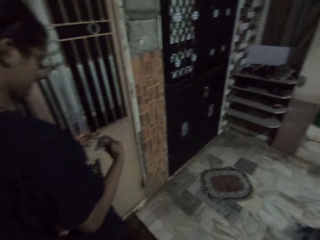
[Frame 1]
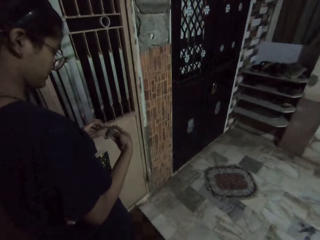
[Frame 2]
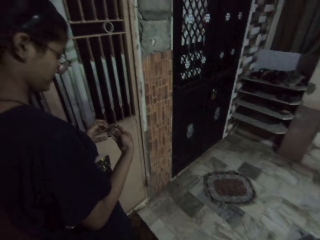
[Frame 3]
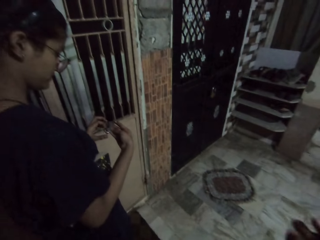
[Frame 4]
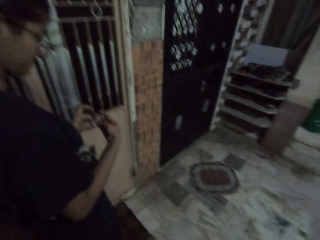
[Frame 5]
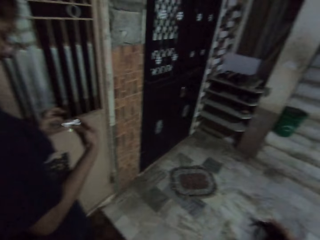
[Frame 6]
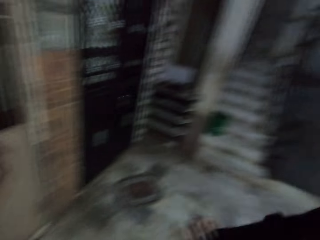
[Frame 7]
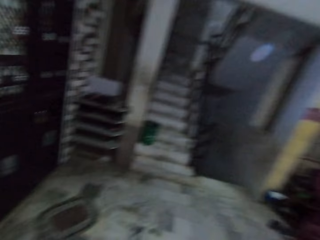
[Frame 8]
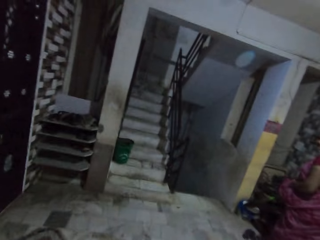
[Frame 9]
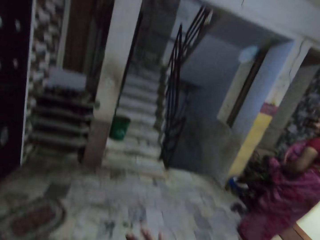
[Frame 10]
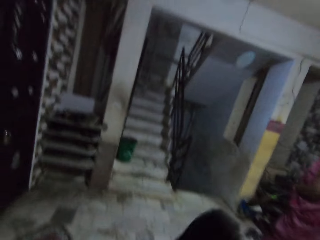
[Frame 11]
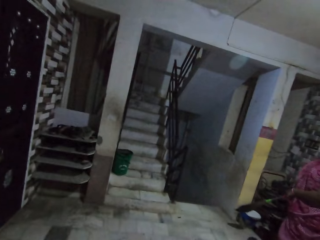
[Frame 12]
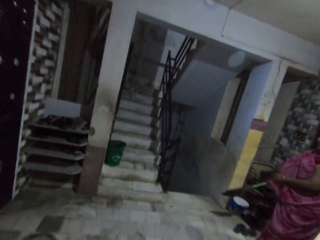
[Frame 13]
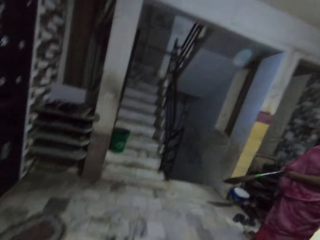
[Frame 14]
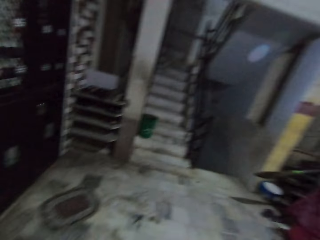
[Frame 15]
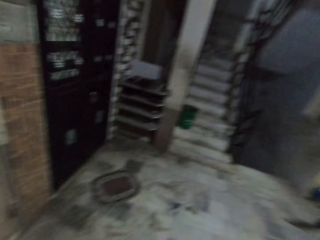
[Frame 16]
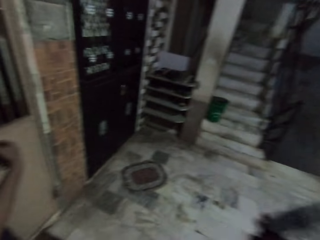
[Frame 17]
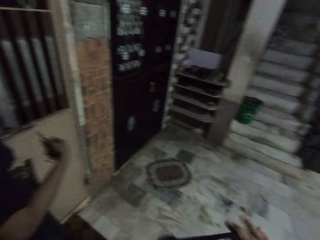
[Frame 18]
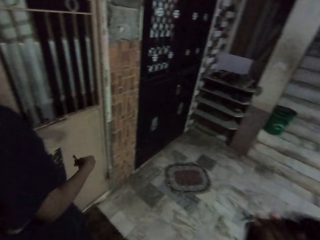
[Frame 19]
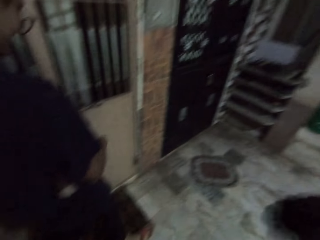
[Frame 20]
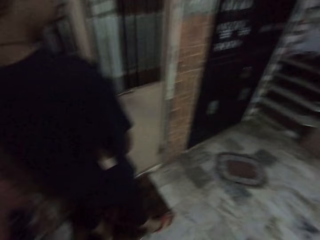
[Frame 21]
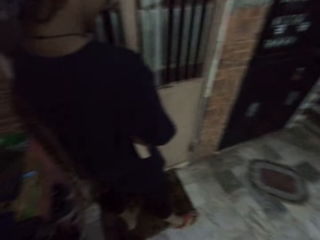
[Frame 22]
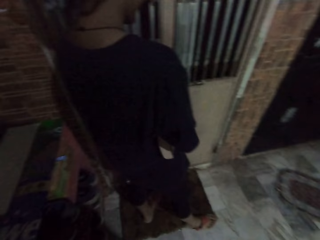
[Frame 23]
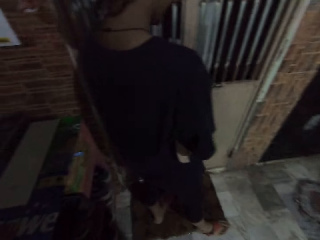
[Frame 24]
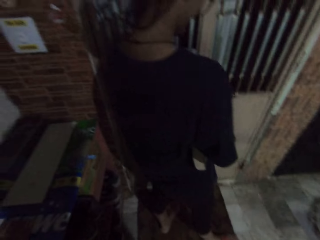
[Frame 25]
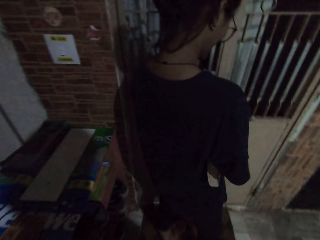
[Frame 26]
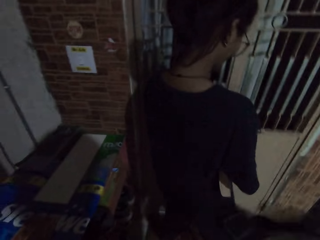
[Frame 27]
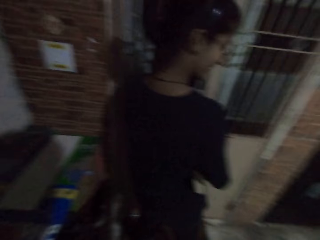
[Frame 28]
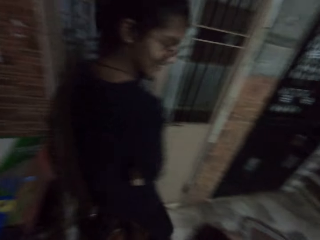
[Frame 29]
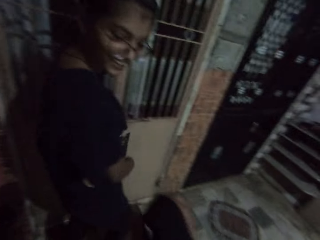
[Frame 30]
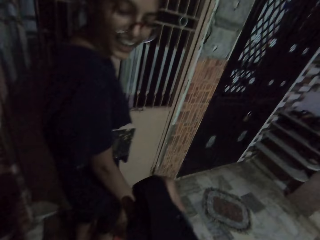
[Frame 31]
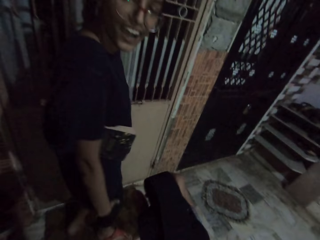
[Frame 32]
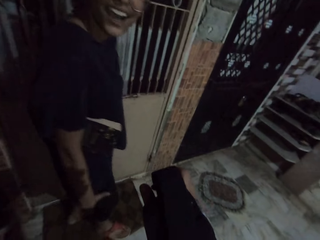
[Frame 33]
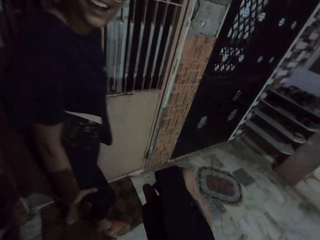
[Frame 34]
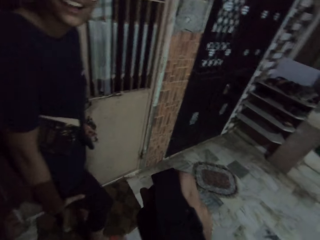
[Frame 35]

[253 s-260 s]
The girl holds a bunch of keys in both hands. The girl finds the door key. The camera wearer looks around. A woman holds a broom in her right hand. The girl converses with the camera wearer. The girl opens a door with the bunch of keys in her right hand. The camera wearer shakes something. The girl looks at the camera wearer.

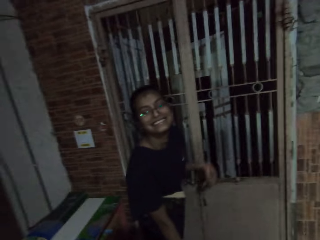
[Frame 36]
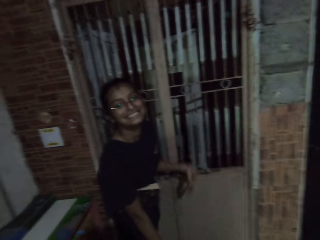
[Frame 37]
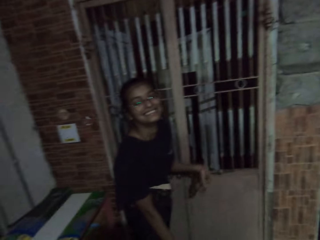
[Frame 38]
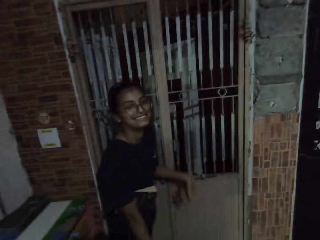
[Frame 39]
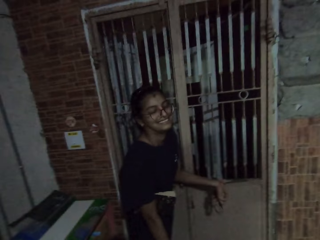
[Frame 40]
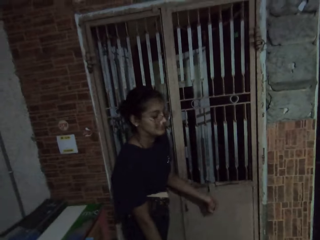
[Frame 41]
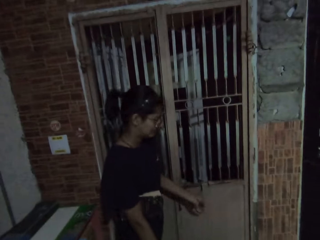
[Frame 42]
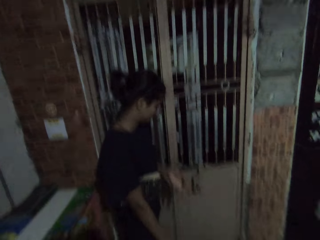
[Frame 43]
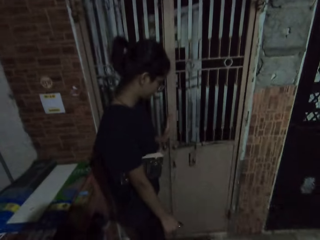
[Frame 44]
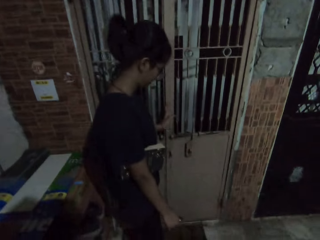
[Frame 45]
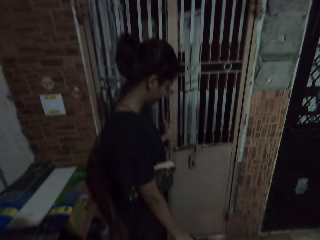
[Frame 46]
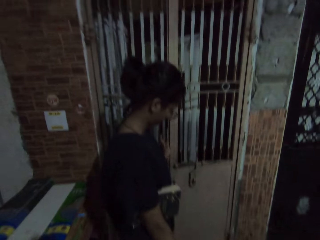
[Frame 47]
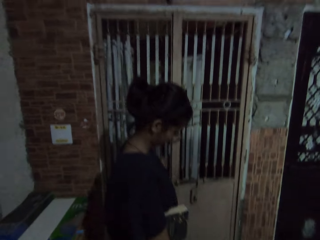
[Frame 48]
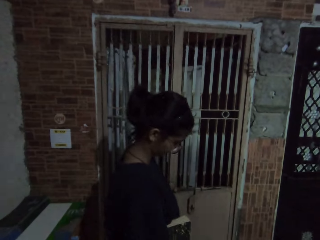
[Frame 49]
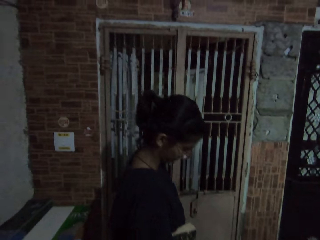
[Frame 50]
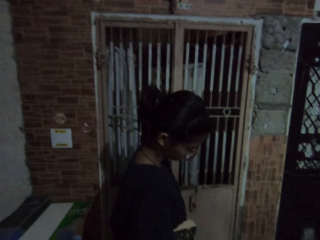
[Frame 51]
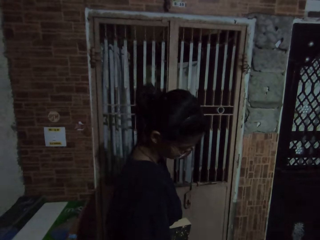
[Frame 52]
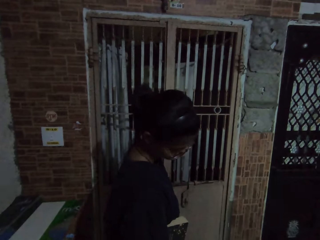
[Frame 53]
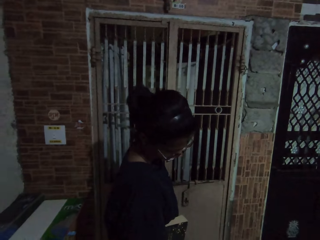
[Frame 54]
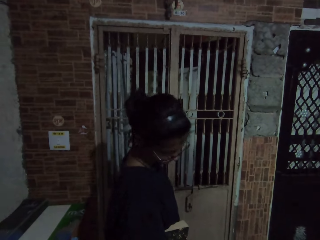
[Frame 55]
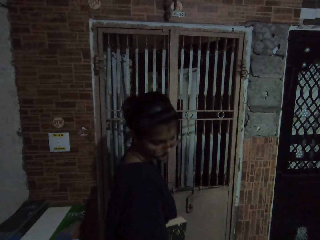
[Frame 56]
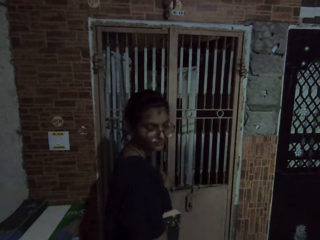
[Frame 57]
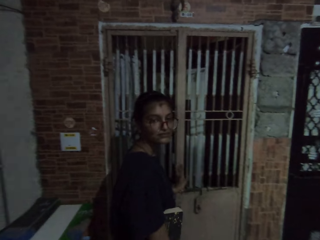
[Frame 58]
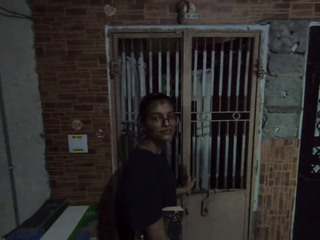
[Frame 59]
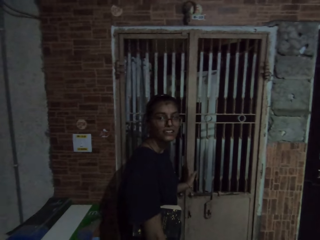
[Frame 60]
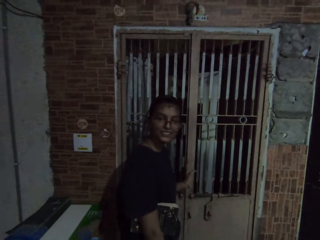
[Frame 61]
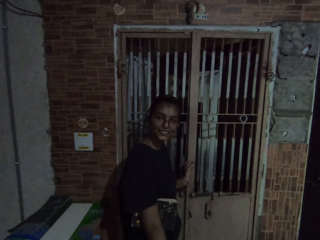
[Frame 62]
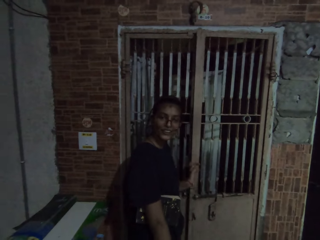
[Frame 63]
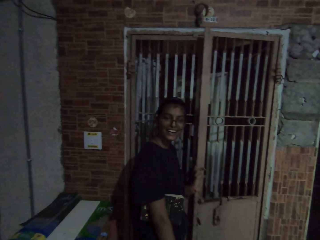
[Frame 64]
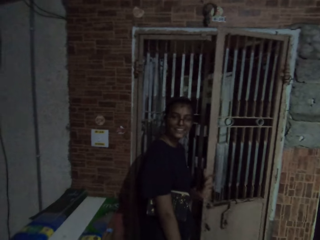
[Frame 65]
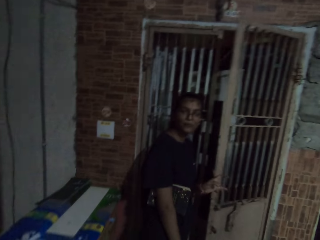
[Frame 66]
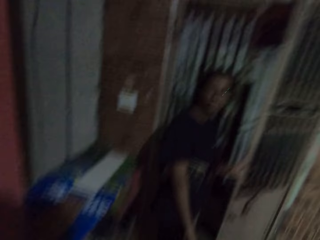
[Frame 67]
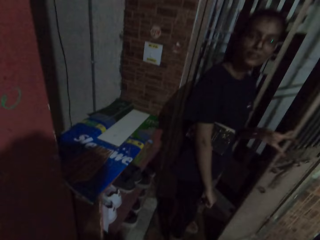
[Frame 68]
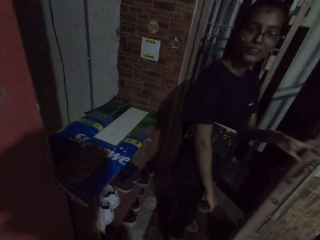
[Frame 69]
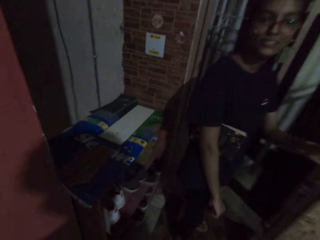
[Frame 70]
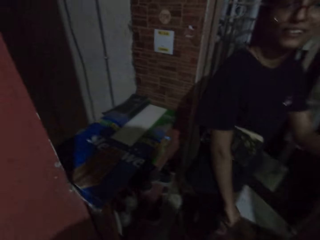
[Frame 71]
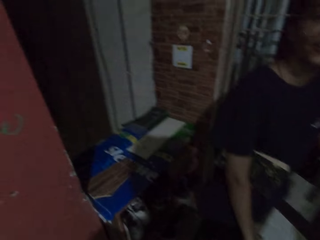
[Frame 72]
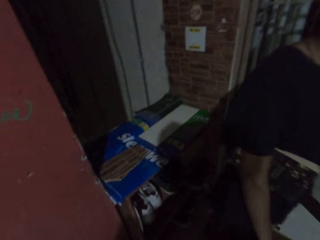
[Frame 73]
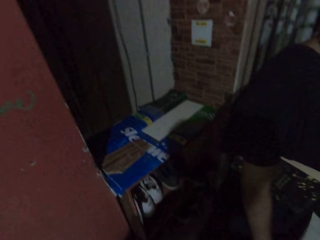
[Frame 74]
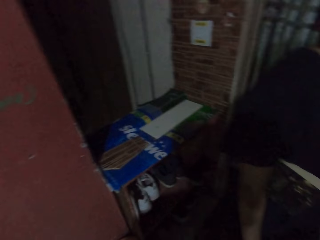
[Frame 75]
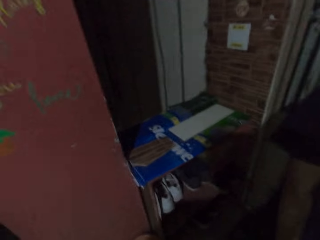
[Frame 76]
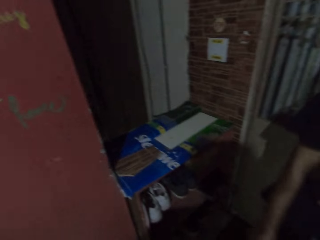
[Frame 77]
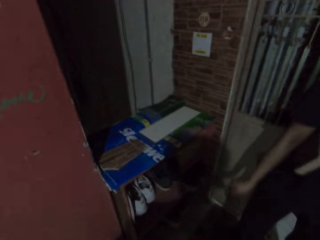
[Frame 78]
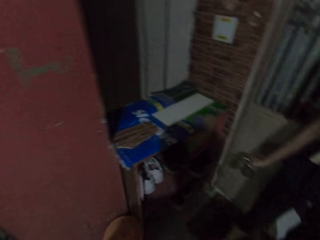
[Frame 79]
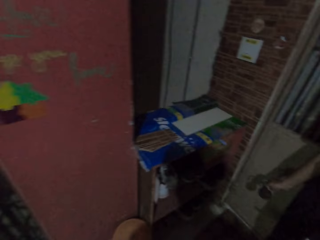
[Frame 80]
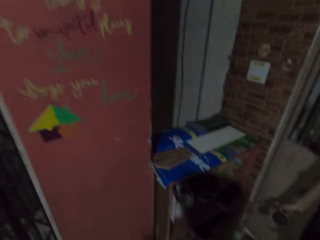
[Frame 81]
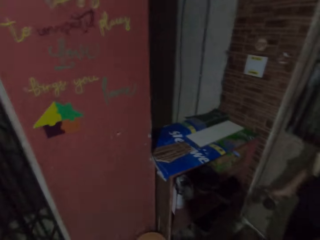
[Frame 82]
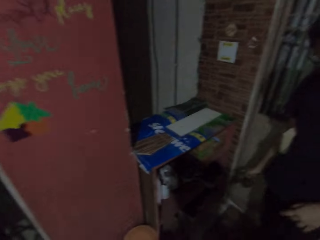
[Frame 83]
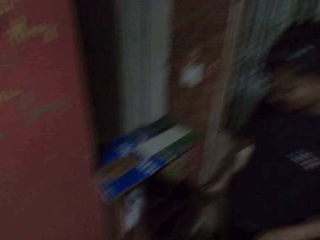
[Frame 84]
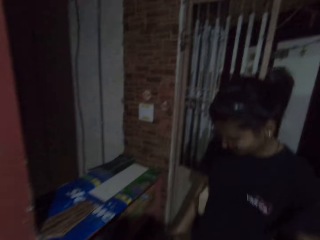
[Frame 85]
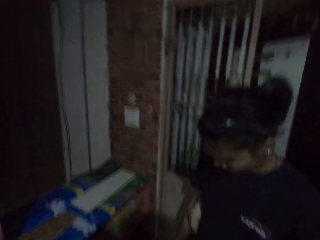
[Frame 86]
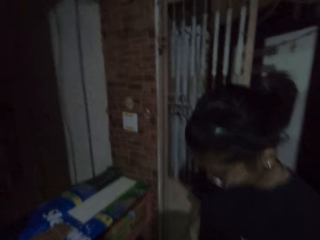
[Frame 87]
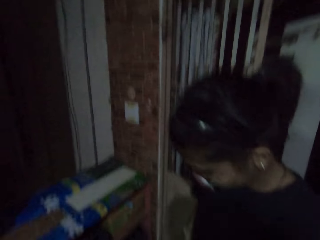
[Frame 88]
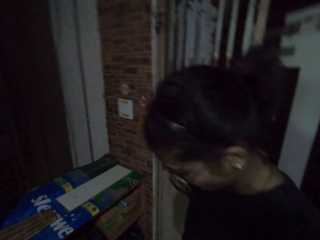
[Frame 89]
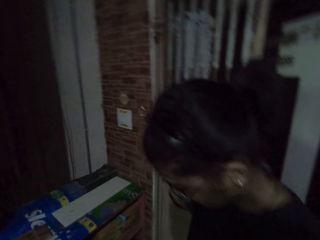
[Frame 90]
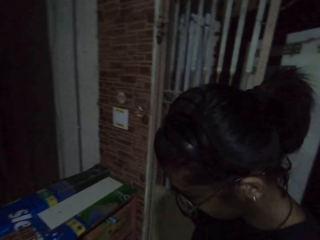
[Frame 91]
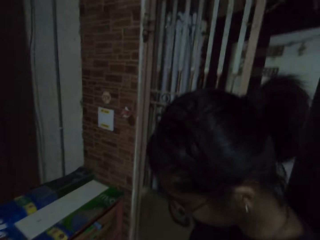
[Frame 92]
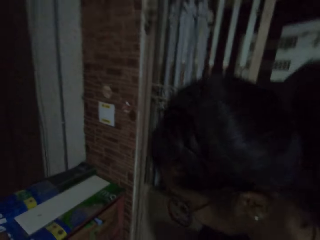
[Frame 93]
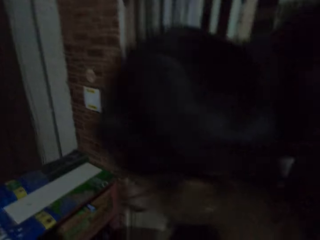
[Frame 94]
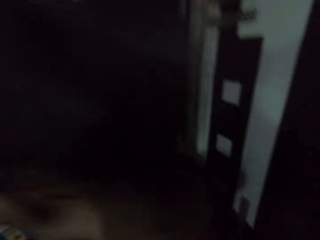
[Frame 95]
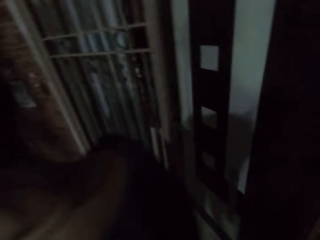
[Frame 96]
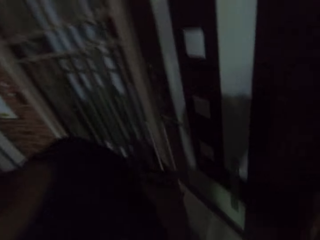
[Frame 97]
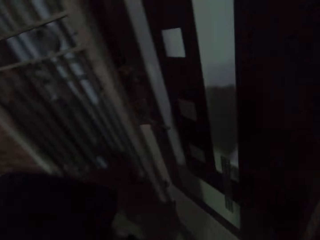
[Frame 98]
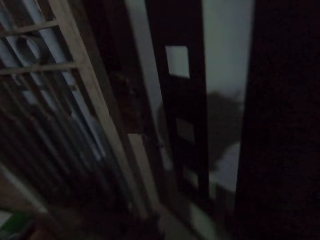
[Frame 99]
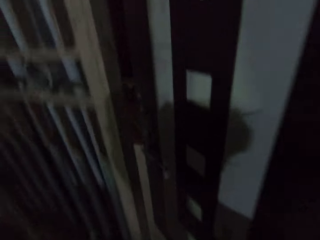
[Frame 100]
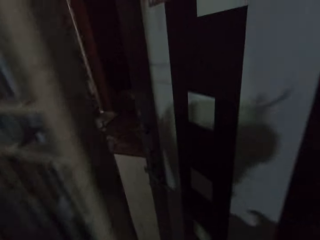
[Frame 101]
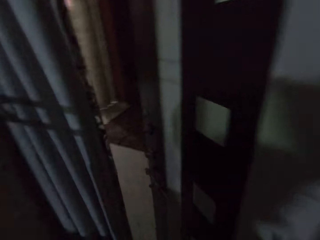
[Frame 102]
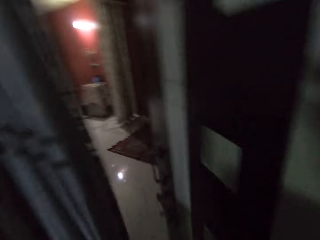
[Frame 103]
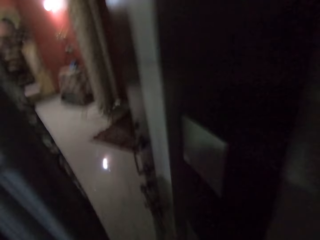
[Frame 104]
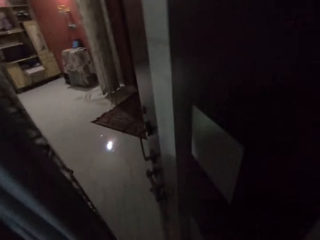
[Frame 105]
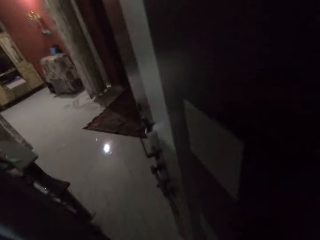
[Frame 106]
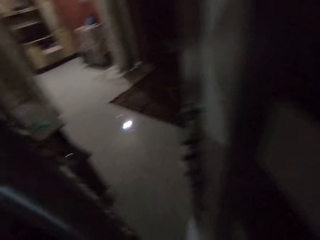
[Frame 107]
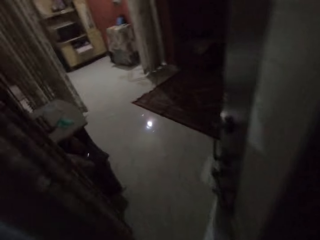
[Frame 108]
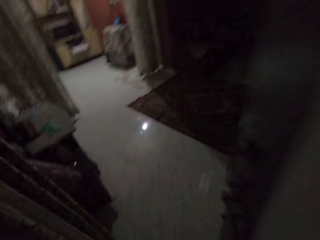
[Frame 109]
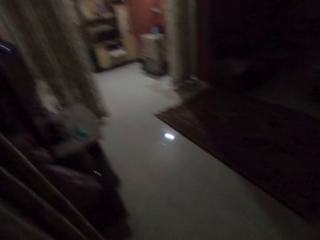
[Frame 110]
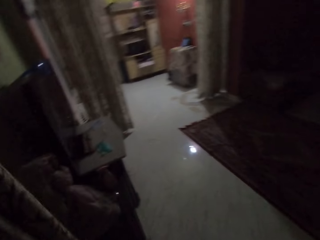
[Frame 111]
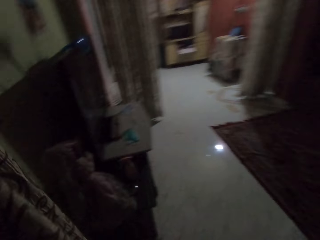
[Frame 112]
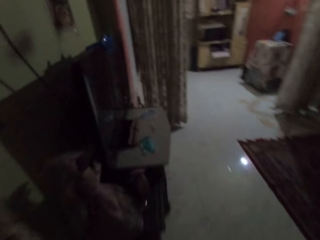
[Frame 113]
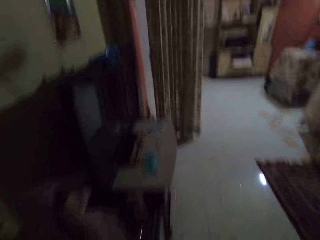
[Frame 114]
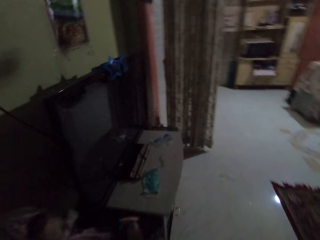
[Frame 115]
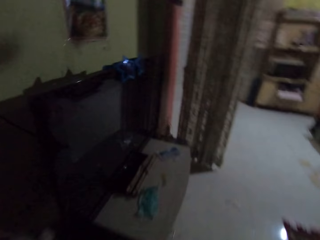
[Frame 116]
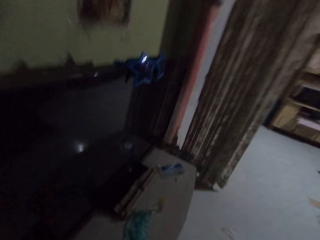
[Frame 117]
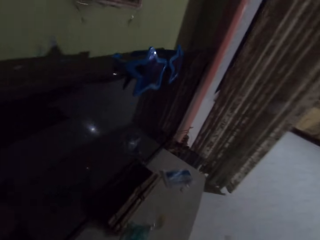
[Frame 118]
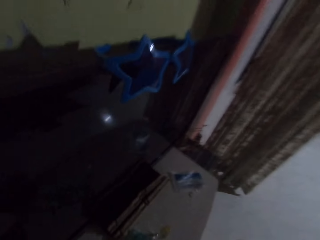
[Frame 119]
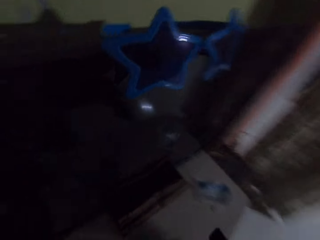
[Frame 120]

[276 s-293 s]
The girl laughs. The girl opens the door with her left hand. The girl opens the door. The girl turns. The girl holds a padlock with her right hand. The camera wearer walks into an apartment. He opens an inner door with his right hand. He walks on the floor.
